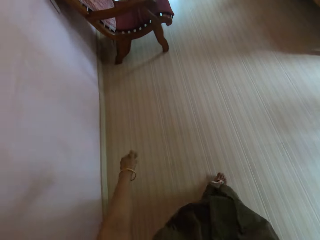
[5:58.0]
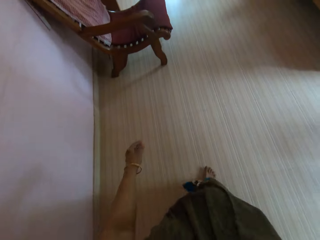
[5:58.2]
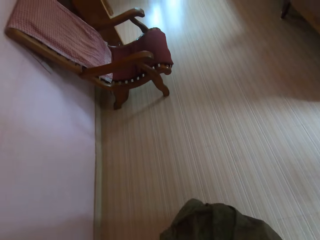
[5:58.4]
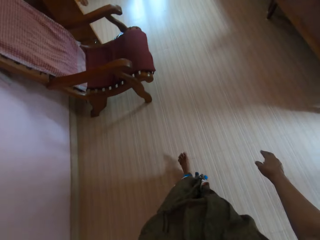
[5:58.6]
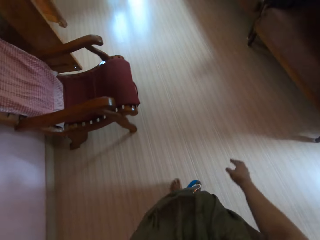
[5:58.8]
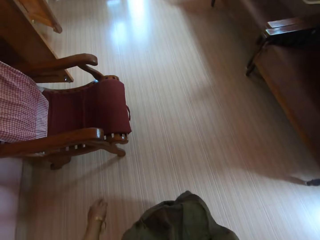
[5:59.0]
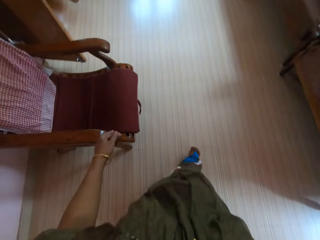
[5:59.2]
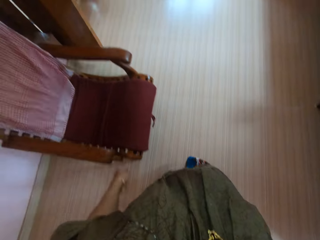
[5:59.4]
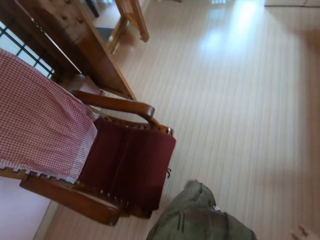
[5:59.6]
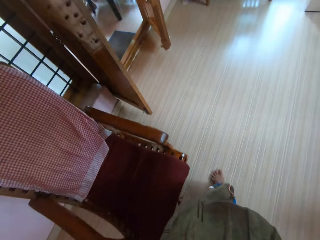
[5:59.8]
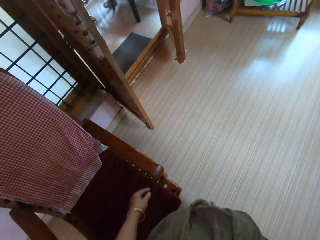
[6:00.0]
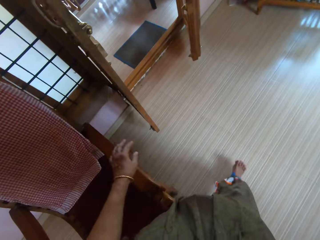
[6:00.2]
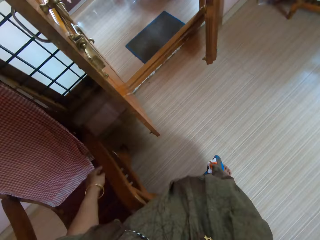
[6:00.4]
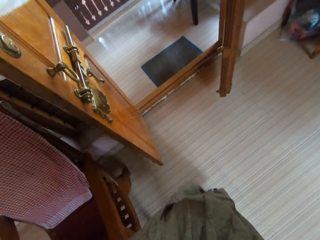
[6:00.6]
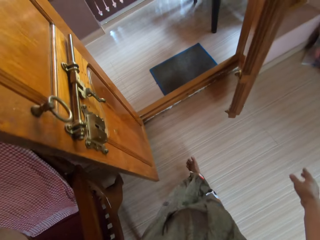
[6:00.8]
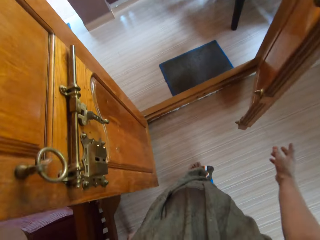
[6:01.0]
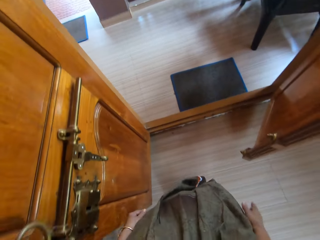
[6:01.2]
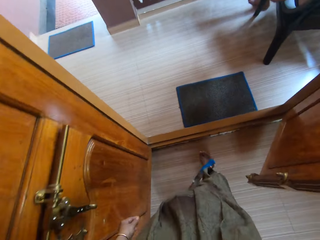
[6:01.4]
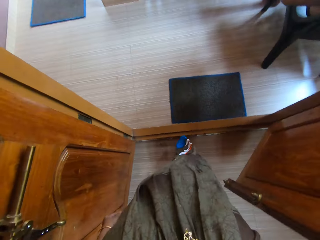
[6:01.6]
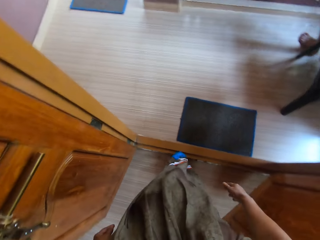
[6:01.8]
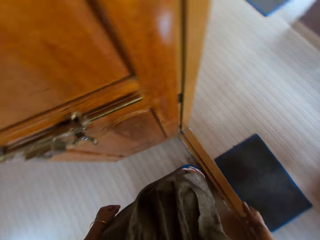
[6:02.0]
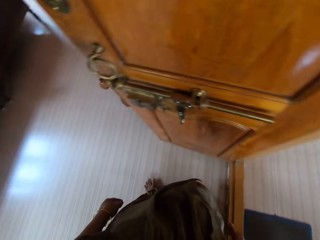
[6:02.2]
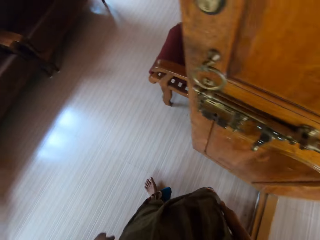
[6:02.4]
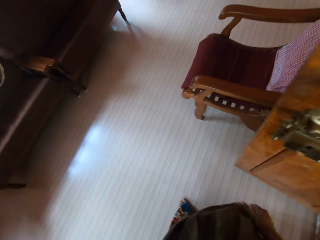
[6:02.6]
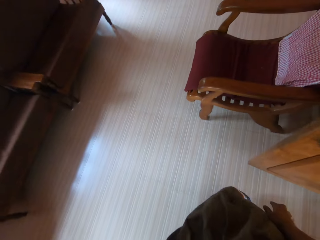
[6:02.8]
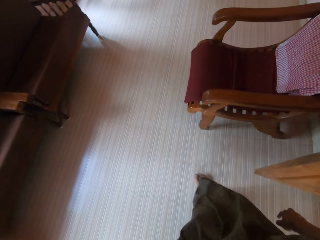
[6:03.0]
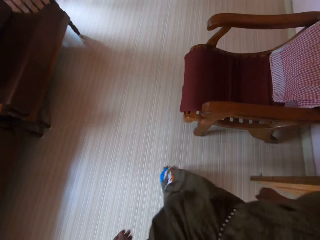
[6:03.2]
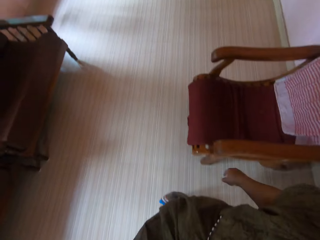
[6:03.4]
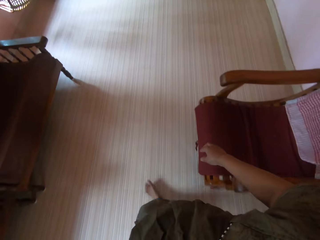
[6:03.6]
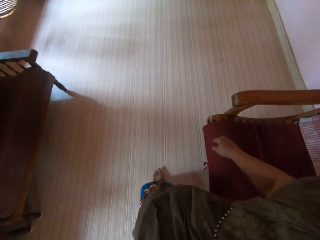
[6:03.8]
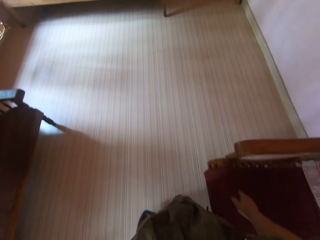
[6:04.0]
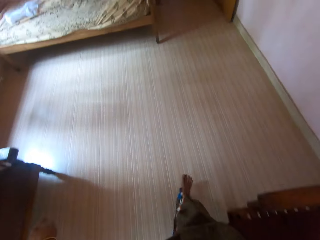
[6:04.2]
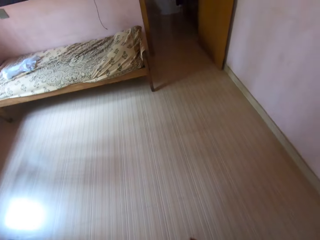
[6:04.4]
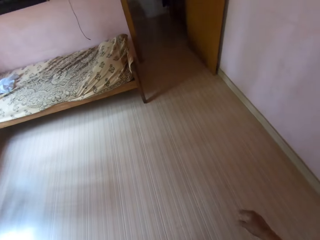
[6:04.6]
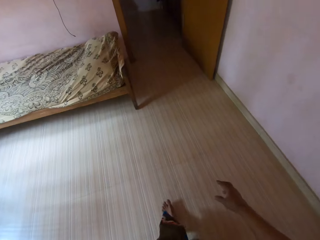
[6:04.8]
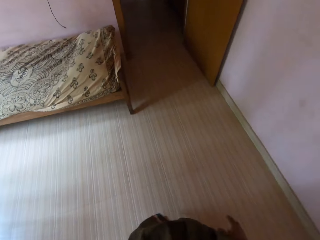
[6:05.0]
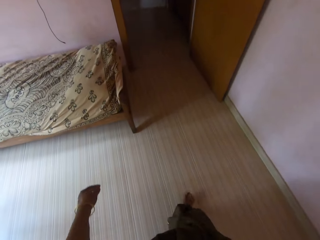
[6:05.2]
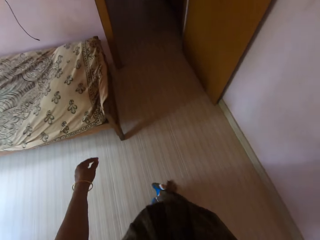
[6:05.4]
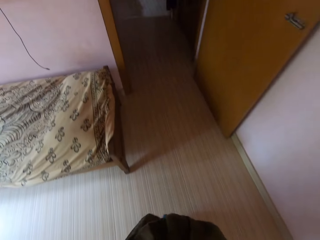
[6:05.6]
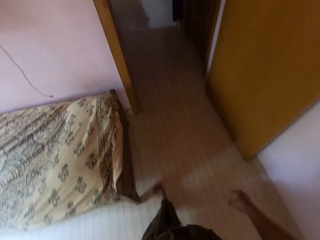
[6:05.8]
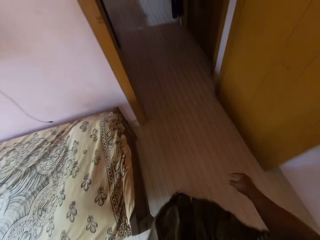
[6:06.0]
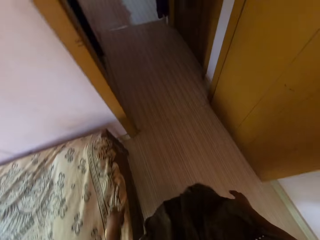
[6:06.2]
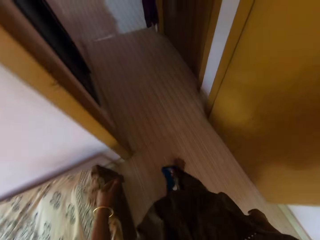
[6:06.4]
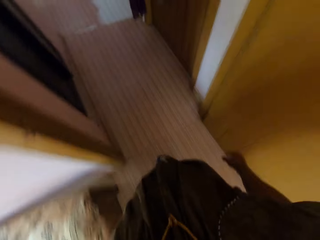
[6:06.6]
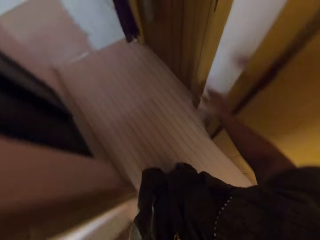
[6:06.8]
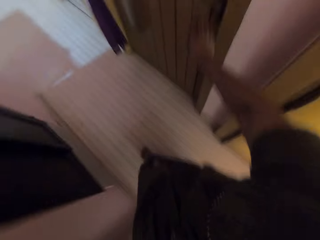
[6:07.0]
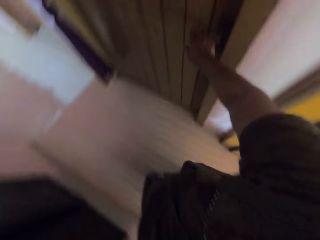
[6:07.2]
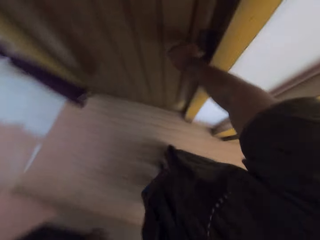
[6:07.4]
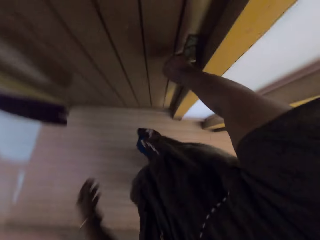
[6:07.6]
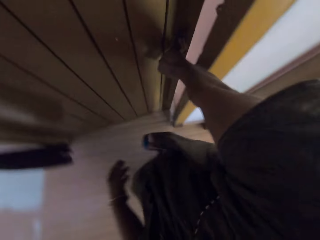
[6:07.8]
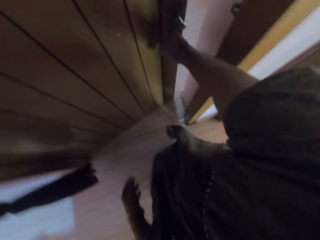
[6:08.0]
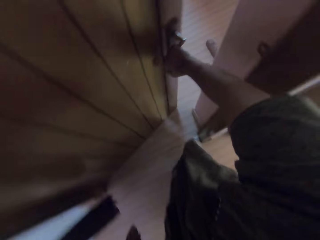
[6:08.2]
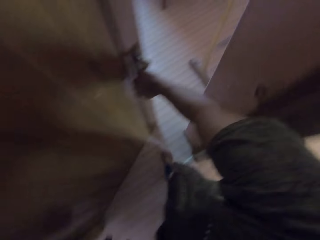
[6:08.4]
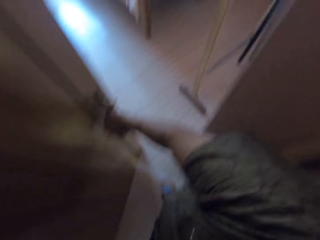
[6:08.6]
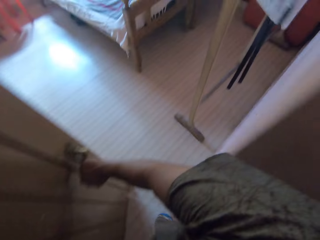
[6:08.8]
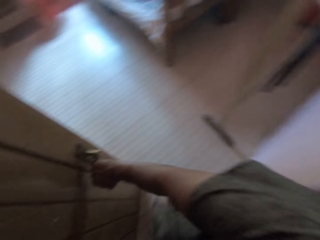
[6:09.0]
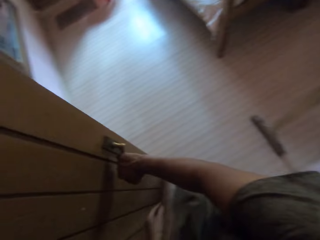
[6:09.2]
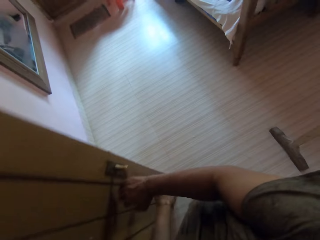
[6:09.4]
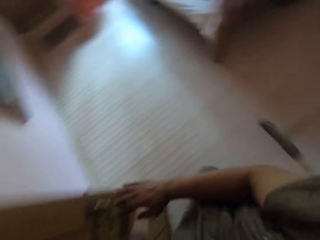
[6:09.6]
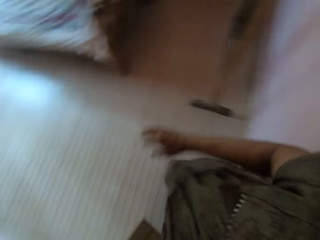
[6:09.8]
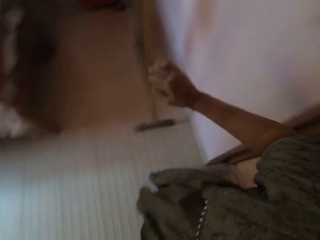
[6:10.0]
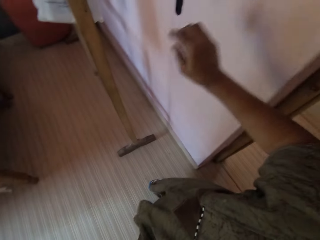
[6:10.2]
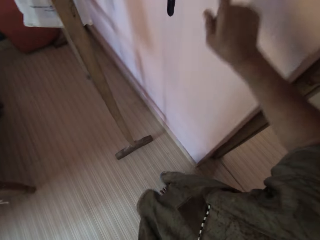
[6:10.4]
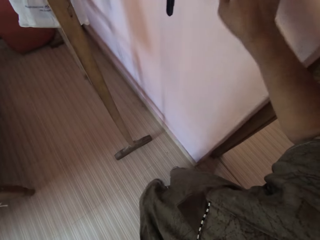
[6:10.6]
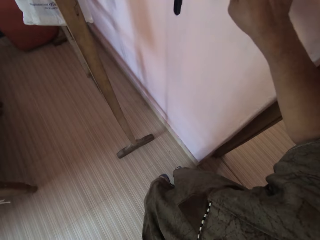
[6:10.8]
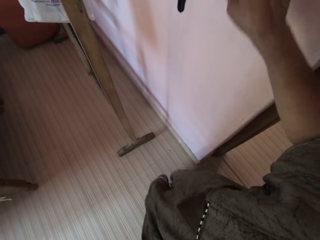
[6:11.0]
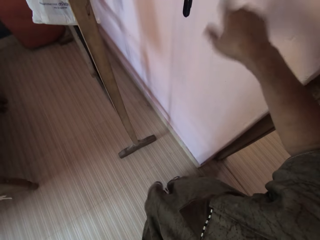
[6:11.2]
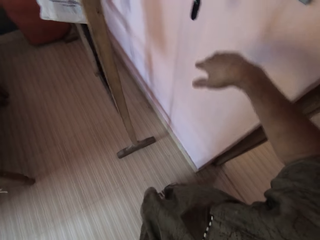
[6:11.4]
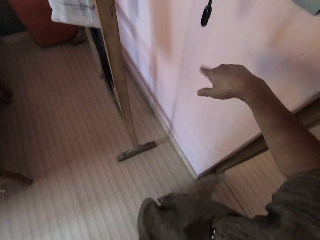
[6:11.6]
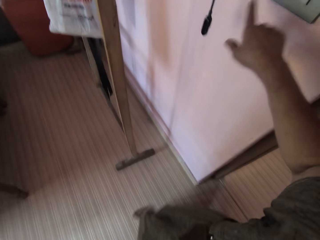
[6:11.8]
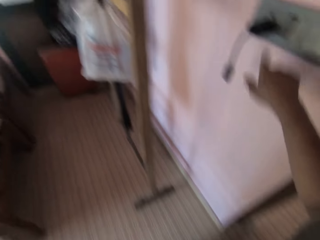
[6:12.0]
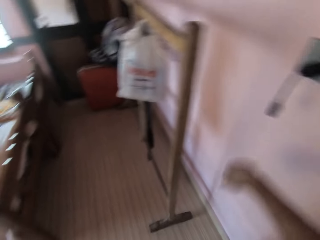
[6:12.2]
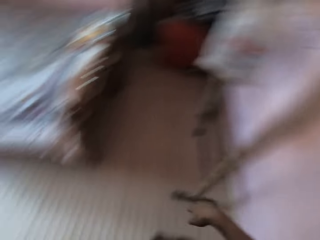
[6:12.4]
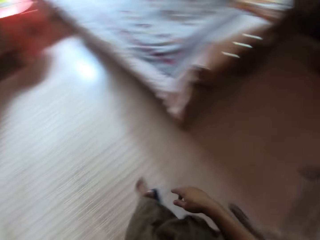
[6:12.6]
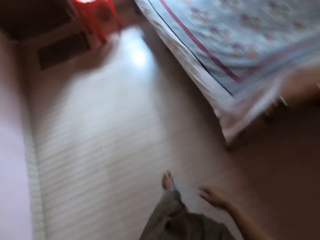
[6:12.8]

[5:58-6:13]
The camera wearer walks to a door. They open the door. They get in the room. They press a switch on the wall.

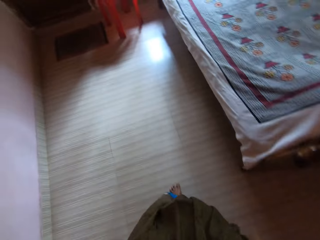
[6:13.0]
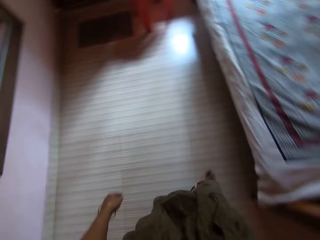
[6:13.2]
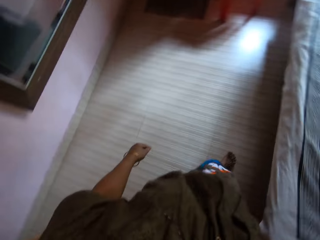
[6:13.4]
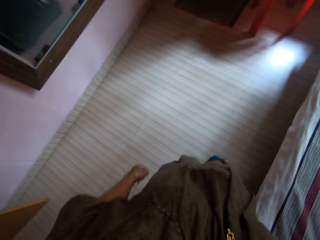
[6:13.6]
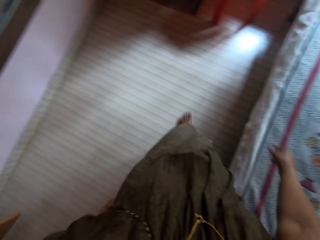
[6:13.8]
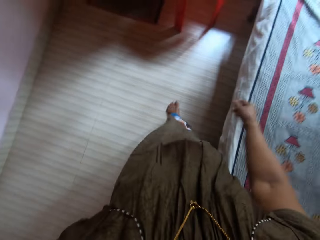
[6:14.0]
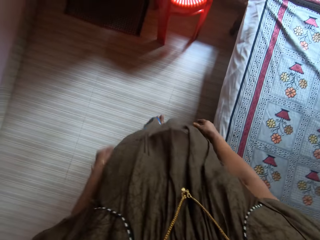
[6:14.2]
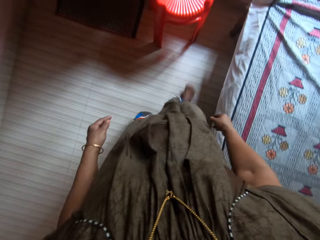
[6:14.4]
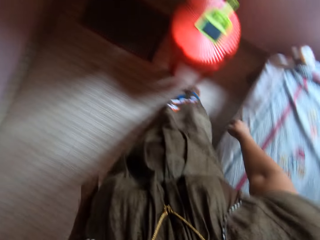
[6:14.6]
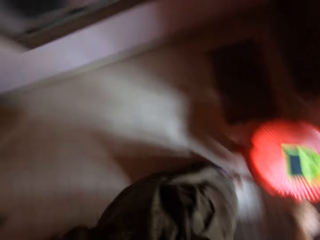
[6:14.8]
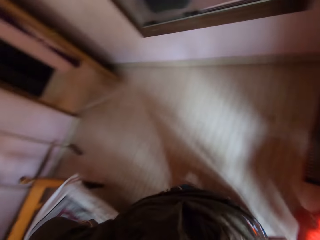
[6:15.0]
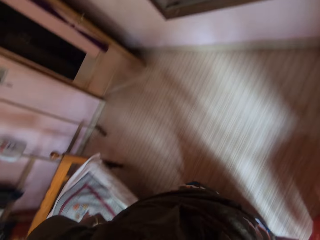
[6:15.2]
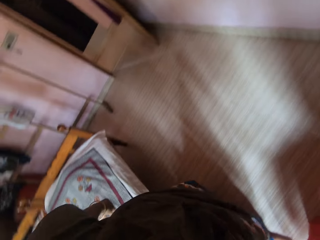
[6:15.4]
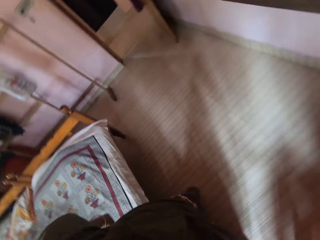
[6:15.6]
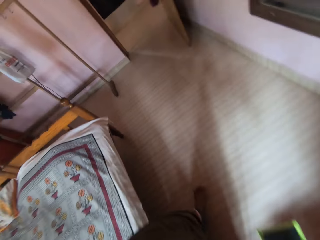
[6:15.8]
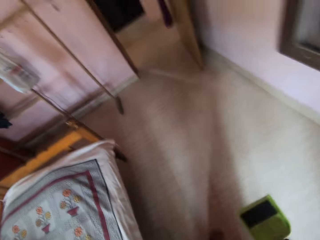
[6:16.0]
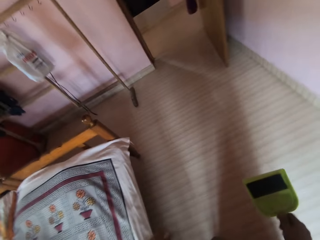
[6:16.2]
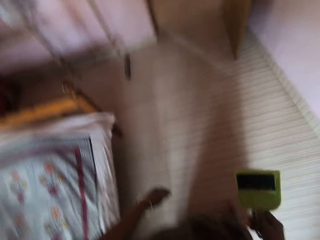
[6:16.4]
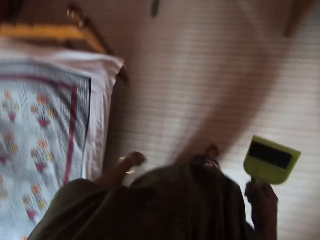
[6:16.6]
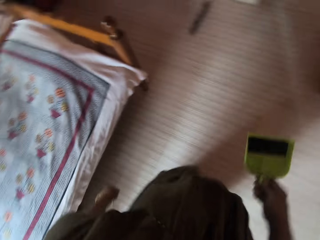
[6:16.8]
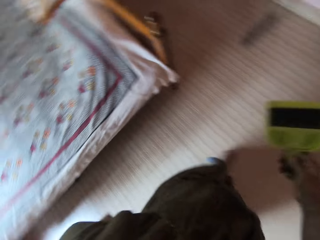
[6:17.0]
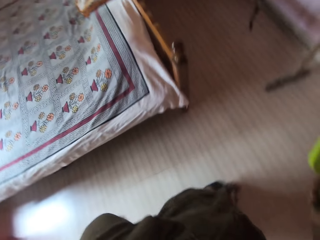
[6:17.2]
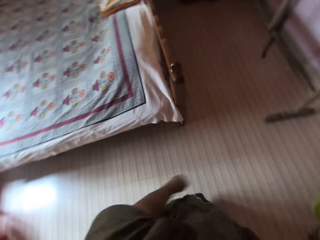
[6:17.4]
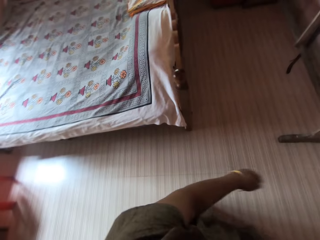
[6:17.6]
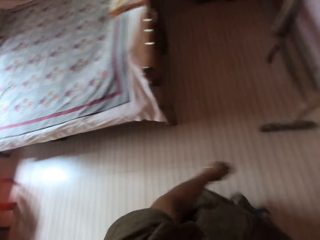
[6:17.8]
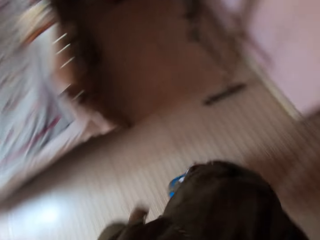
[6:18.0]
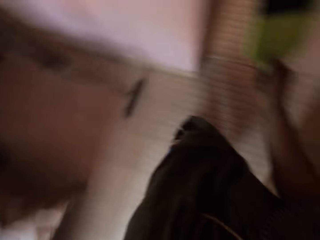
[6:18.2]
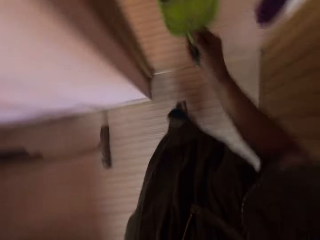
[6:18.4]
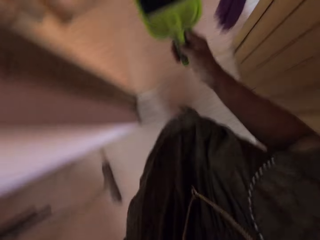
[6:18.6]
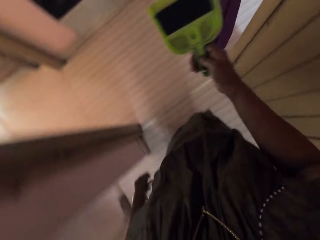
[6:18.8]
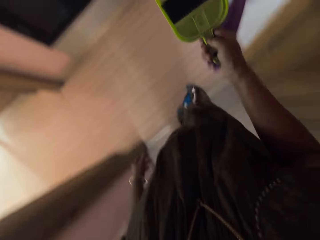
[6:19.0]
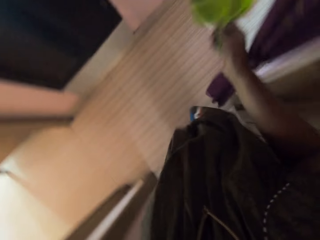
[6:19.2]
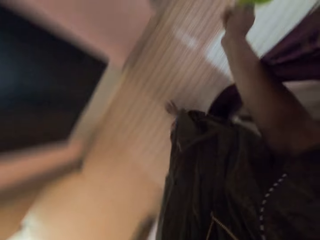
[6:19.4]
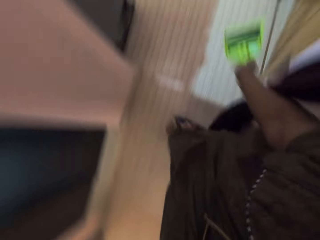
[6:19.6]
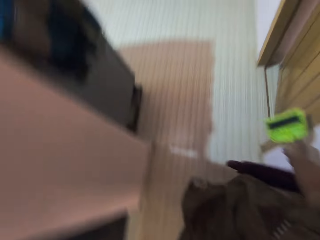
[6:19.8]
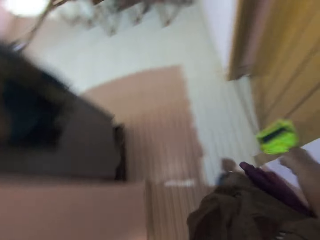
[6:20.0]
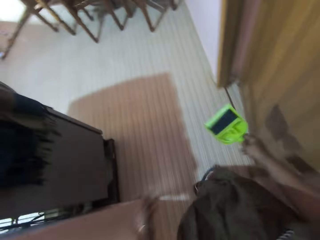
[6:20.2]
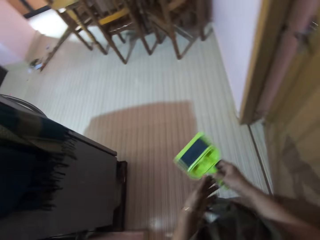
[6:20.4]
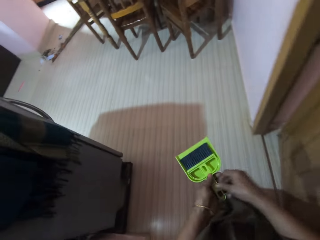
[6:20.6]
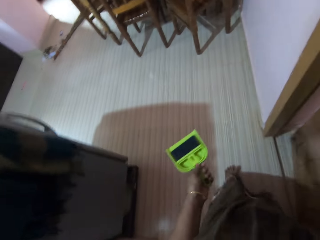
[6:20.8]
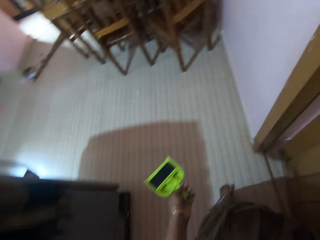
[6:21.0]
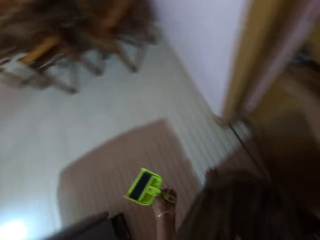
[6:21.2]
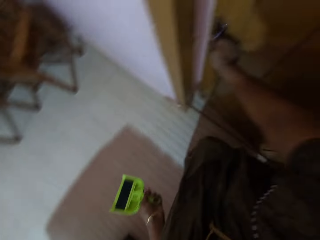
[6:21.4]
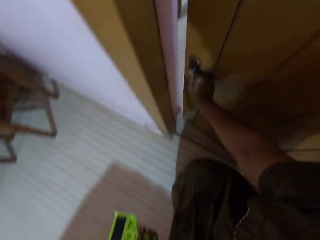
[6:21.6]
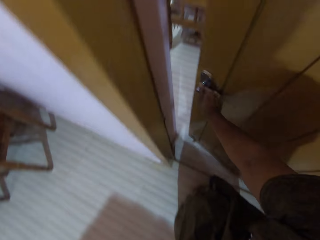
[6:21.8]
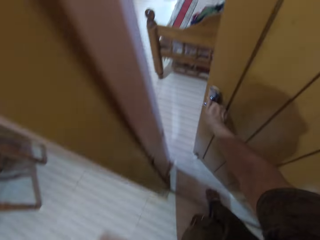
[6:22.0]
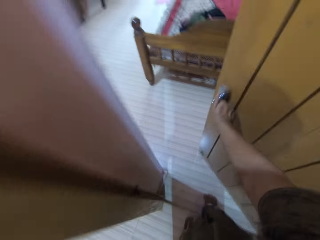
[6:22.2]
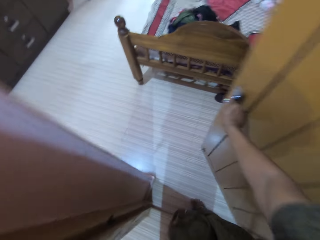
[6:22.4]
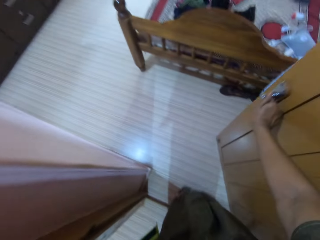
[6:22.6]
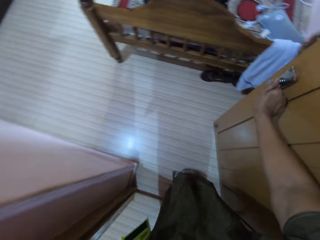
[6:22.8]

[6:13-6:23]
The camera wearer walks in the room. They walk to a plastic table. They turn around. They pick up a dustpan from the stool. They walk to a door. They walk in the room. They walk out of the room. They open the door. They hold the door knob.
